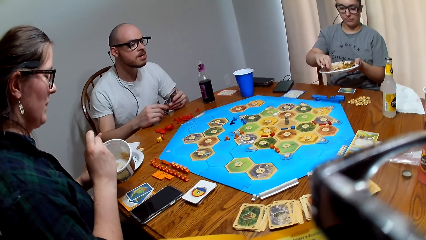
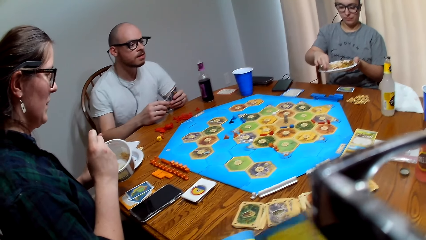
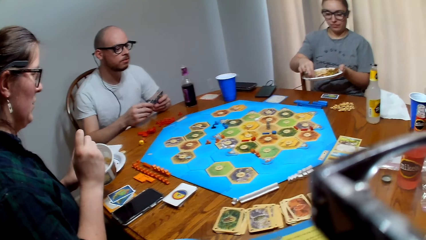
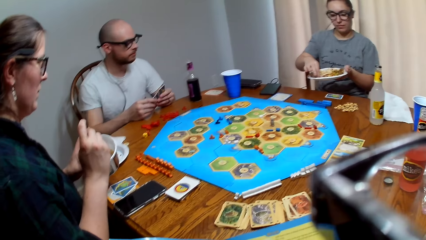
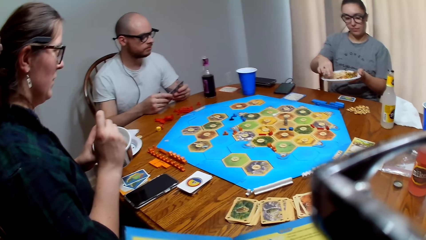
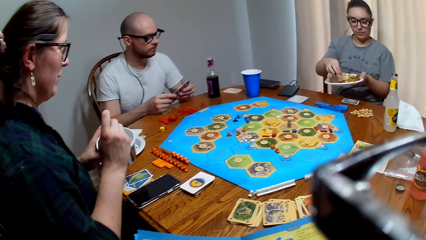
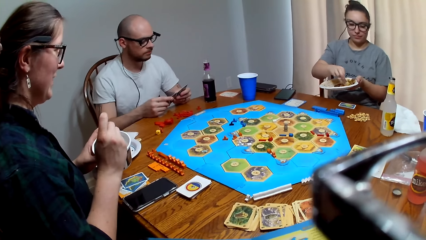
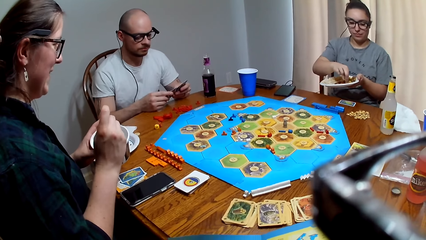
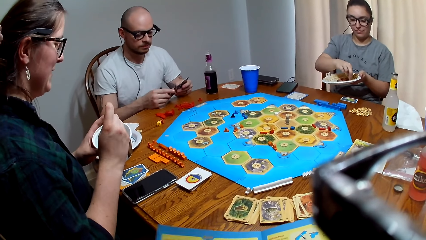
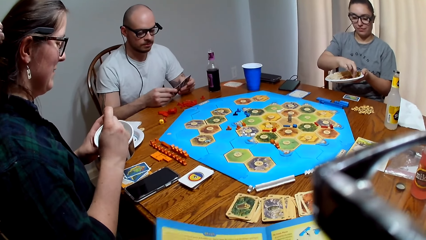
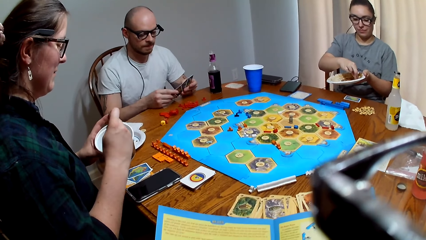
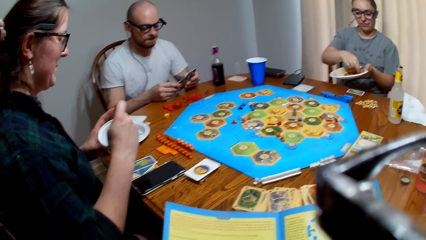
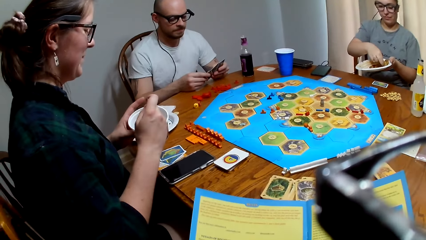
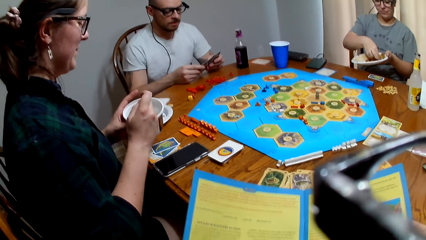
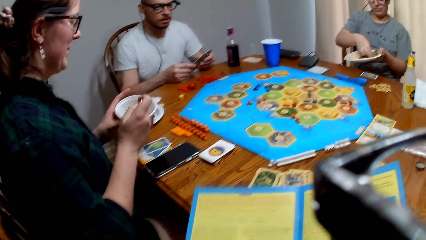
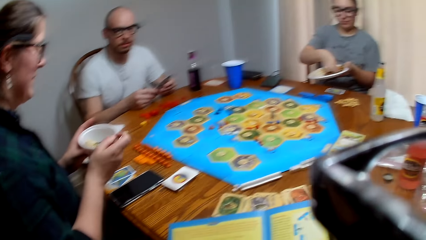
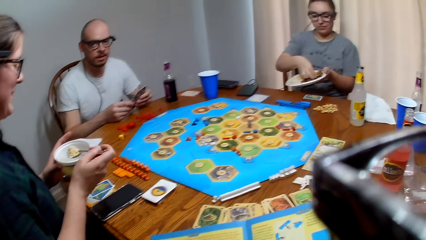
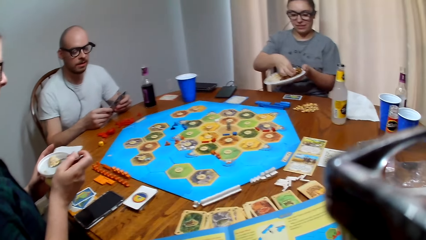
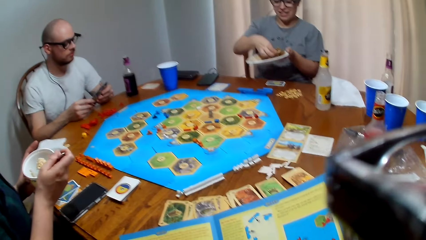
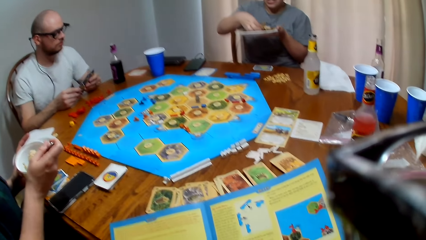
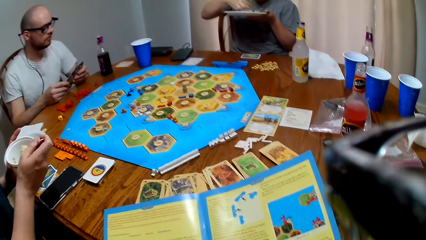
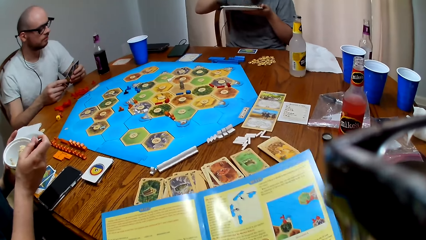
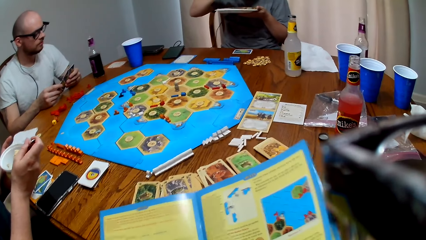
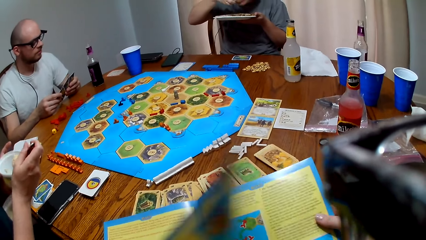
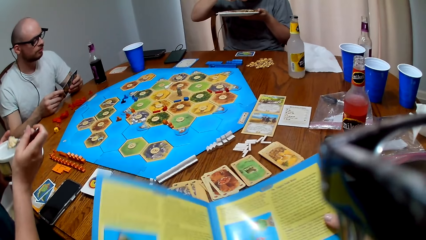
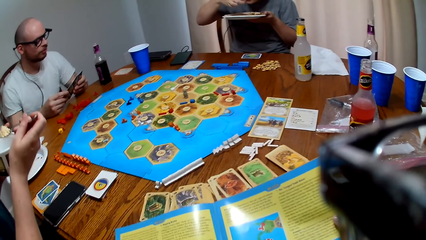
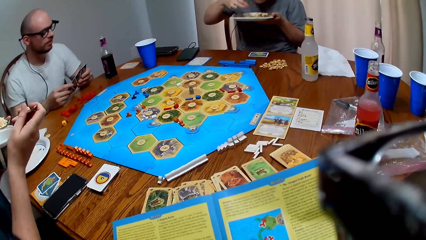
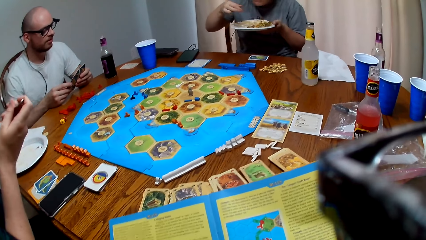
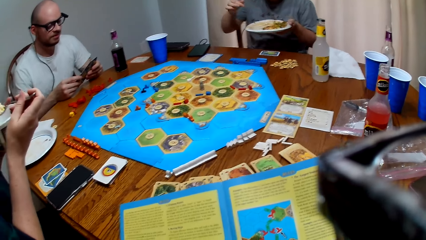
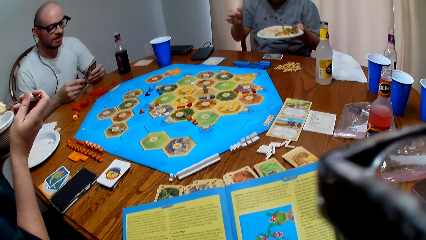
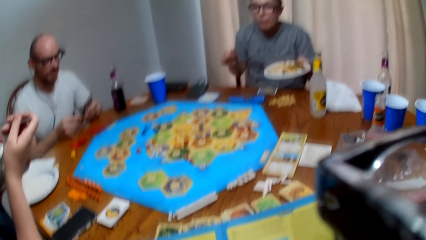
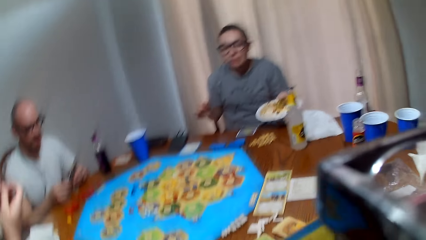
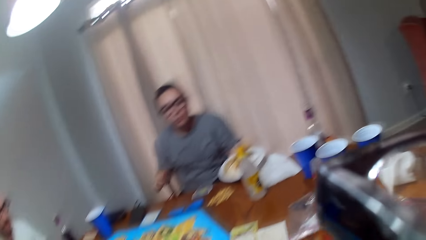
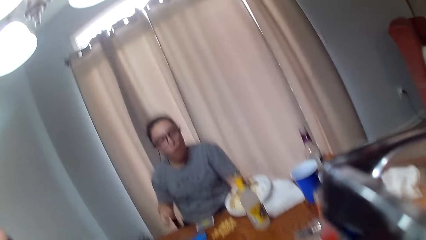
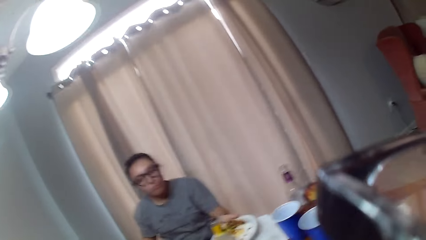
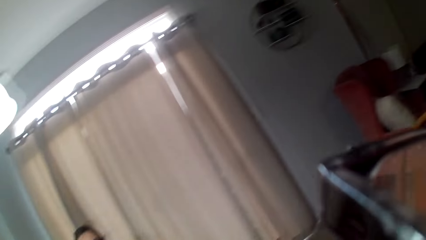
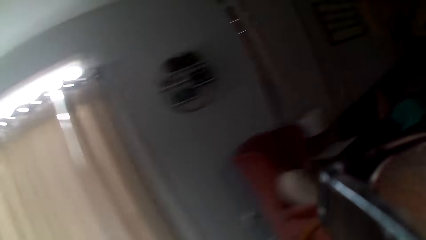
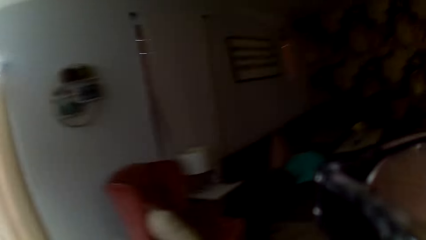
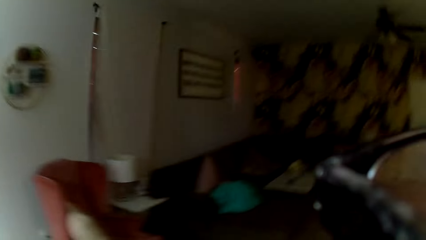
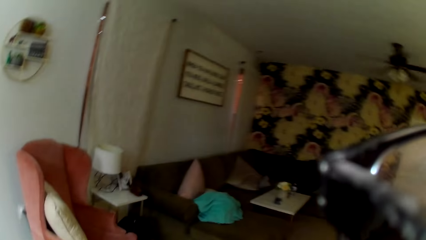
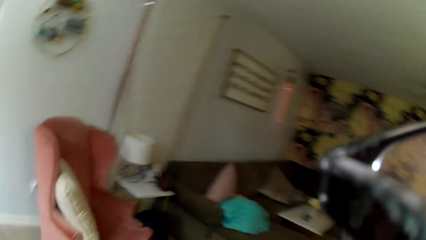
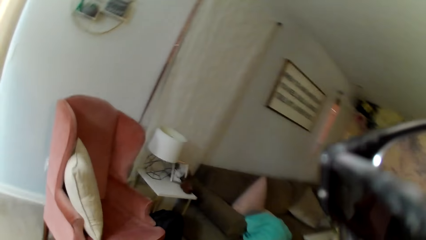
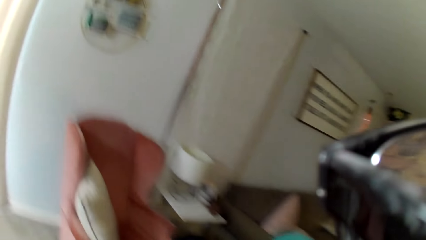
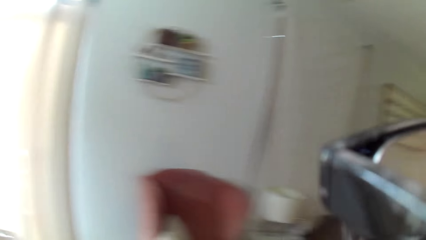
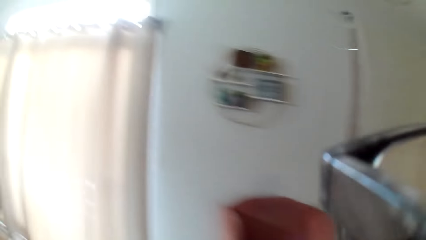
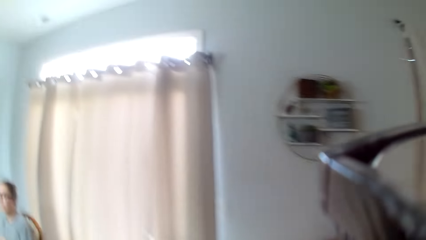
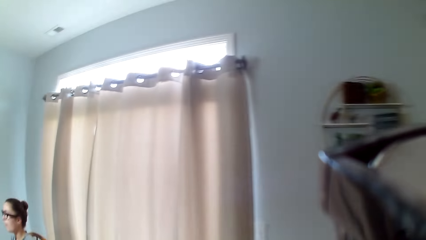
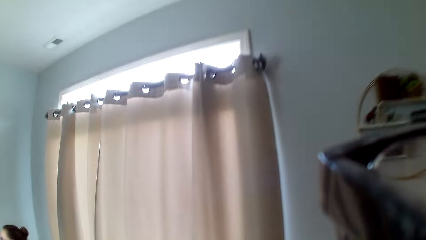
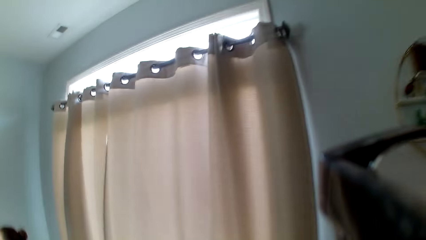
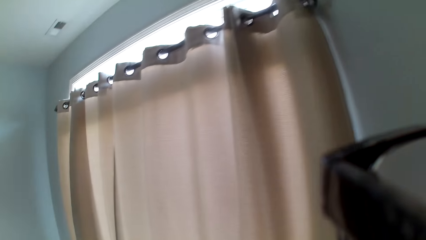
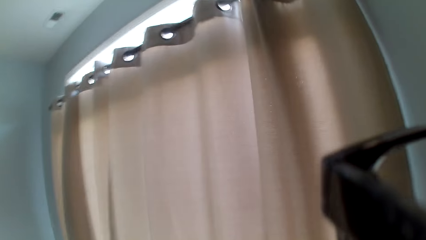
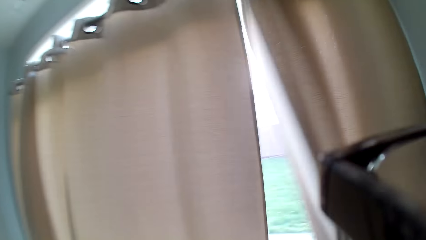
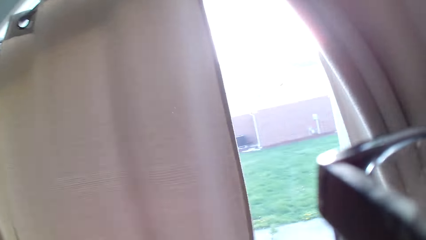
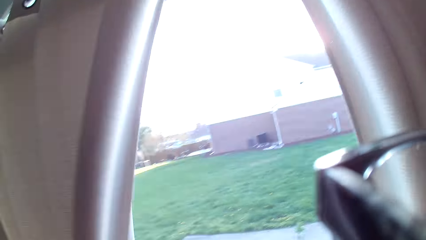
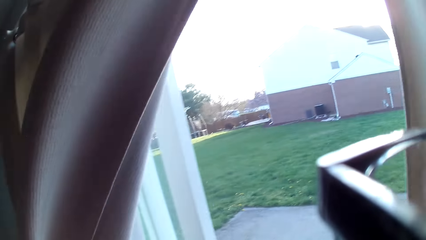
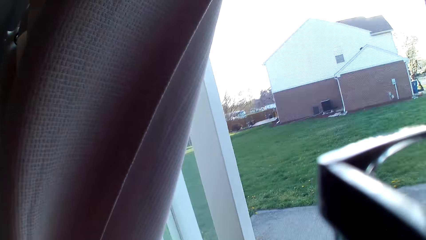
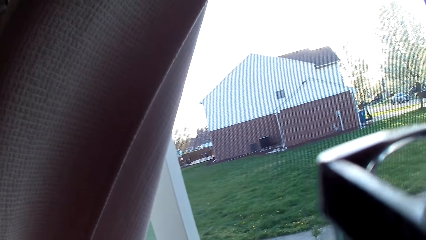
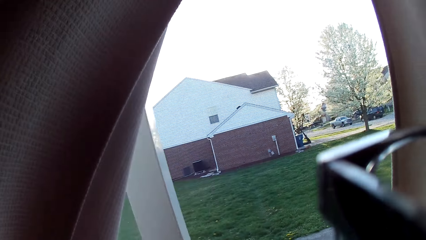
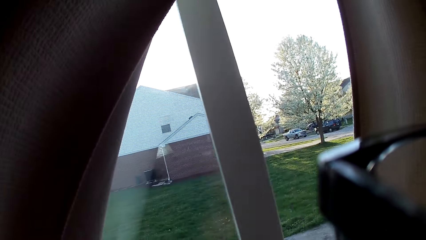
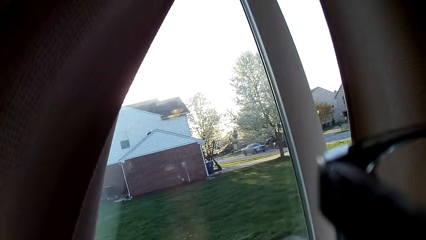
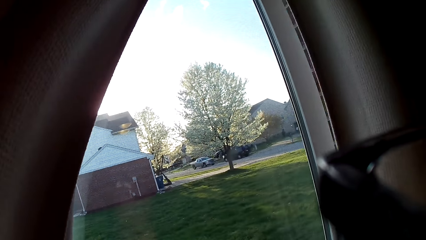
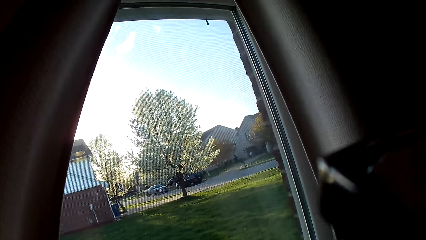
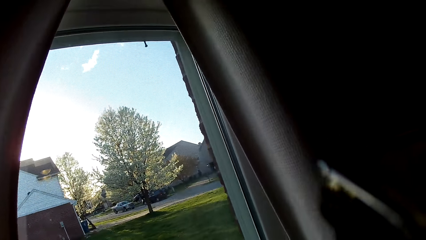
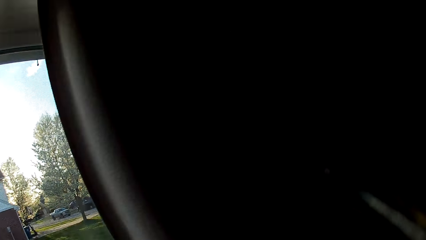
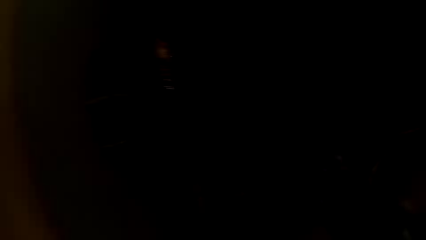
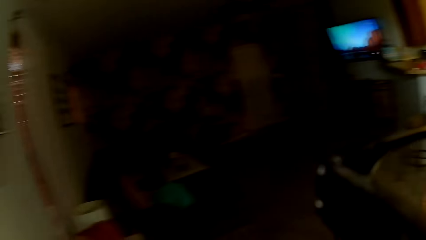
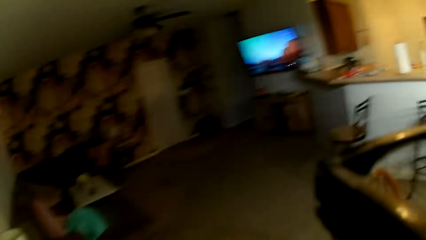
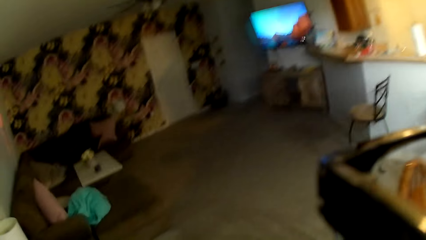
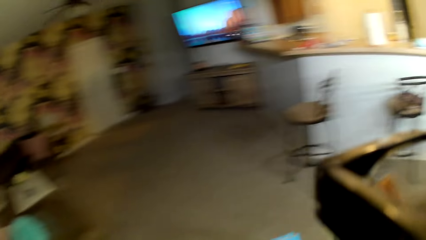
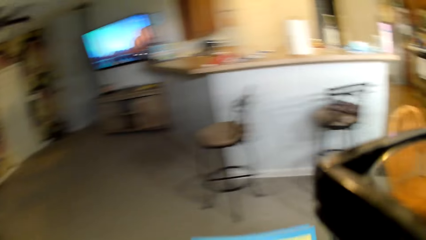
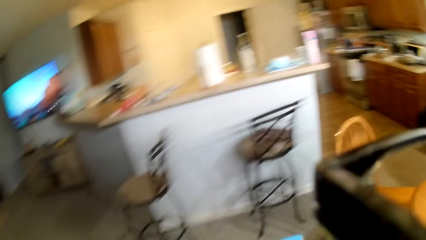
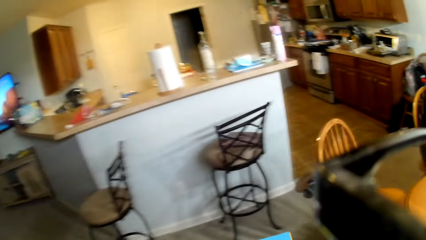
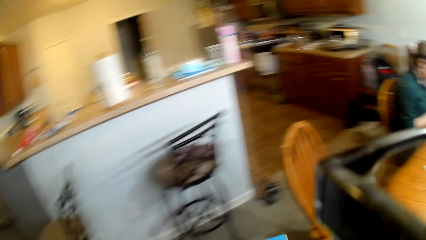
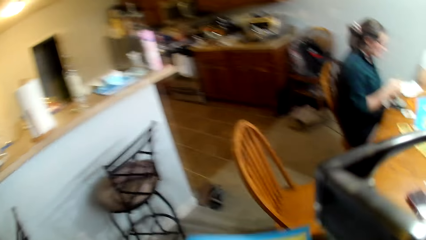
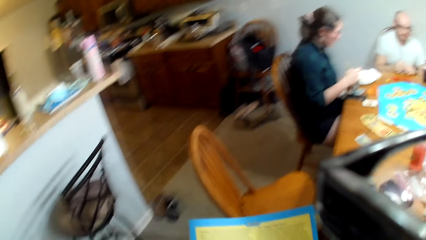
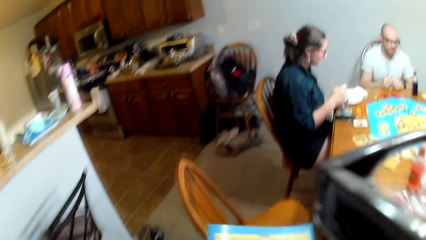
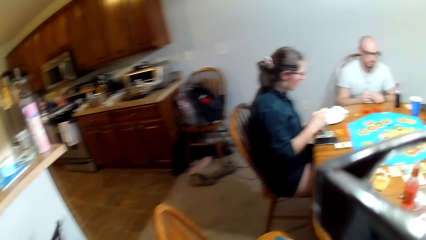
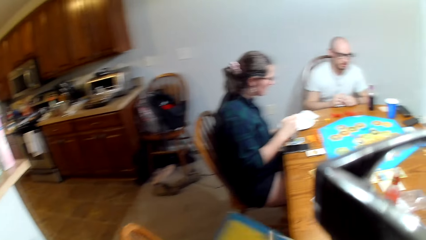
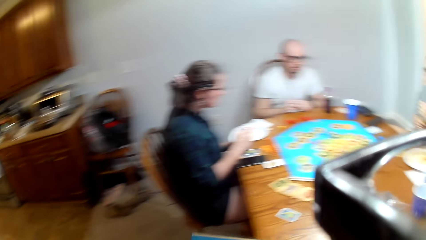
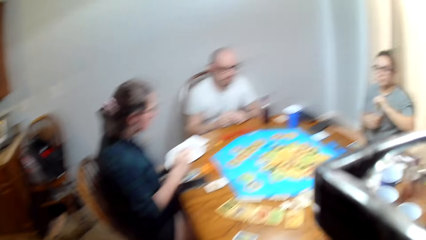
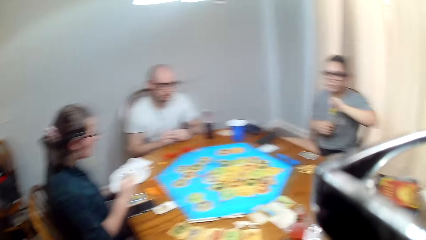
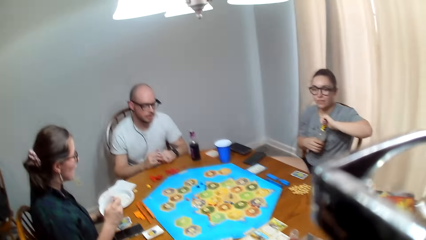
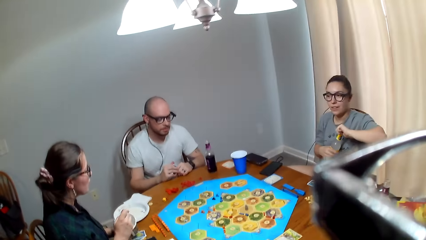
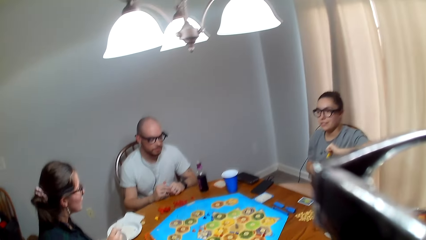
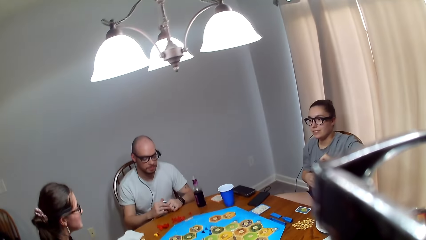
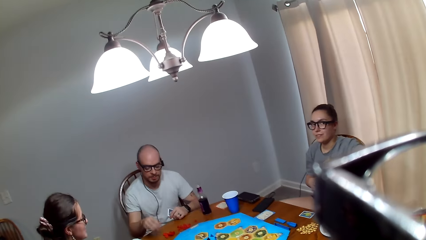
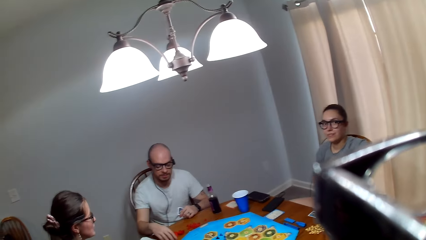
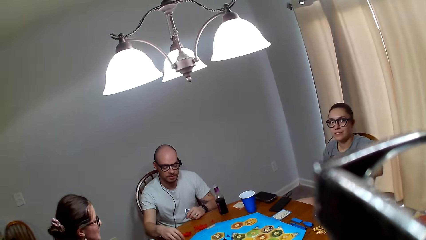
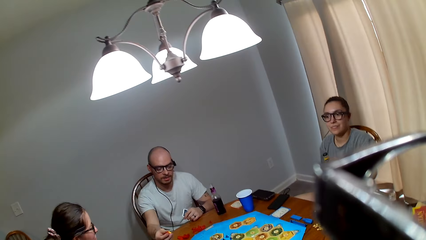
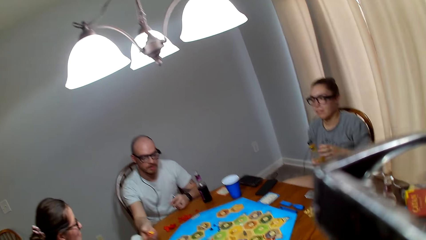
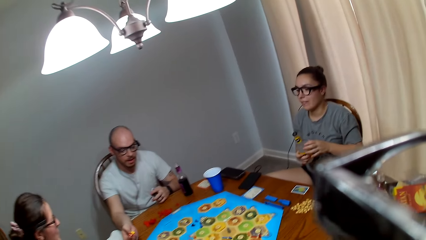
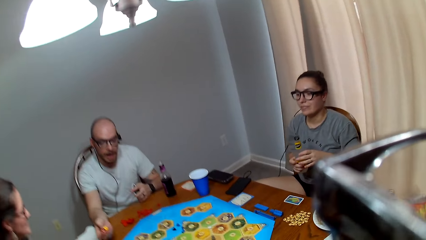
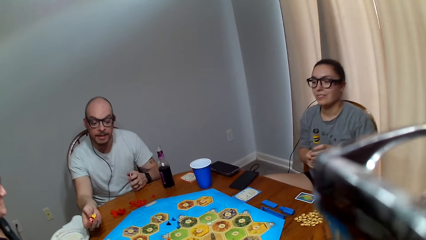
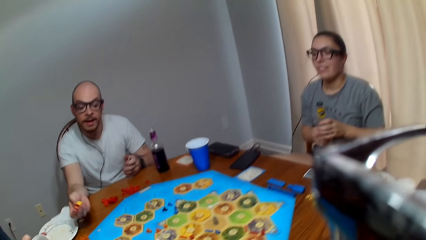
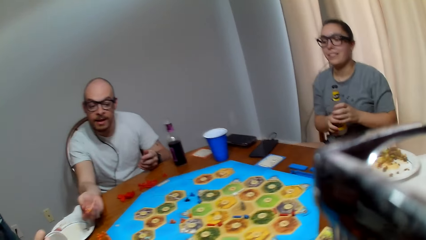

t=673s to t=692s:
A woman picks up food on the plate. The camera wearer peruses through the manual of the board game. Another woman talks to the camera wearer. The camera wearer responds to the other woman. A man makes a remark. The first woman eats food. The camera wearer peruses the booklet. The other woman eats food. The camera wearer converses. The first woman places the plate on the table. The camera wearer moves around the house. They open the curtains. They close the door. They slide the window open. They move around the room. The man speaks to the other woman. The first woman opens the bottle. The other woman talks to the man.
